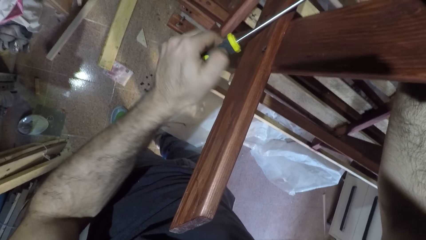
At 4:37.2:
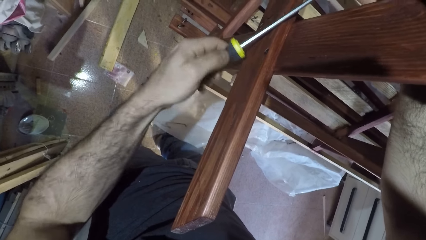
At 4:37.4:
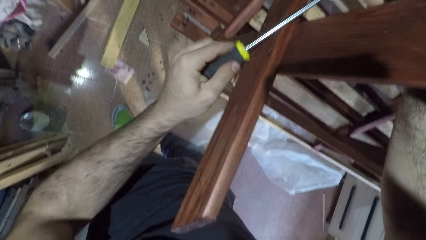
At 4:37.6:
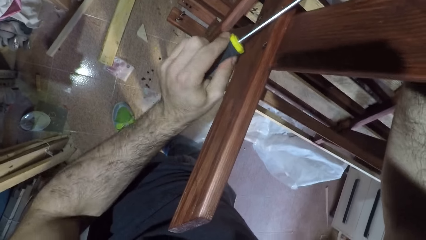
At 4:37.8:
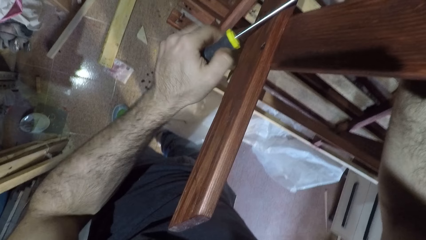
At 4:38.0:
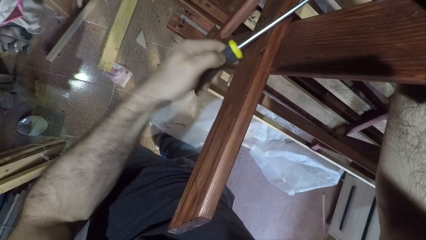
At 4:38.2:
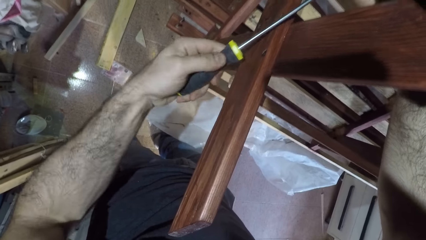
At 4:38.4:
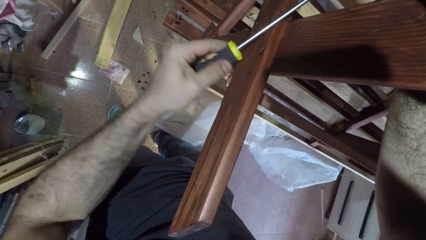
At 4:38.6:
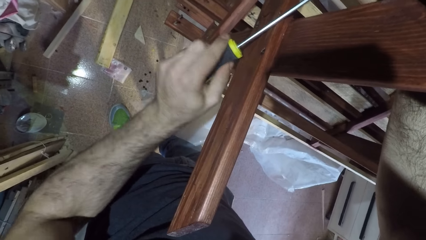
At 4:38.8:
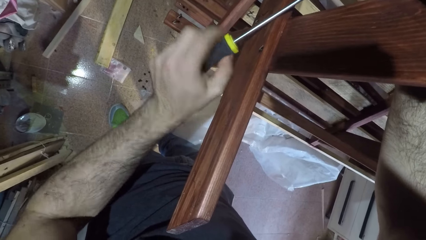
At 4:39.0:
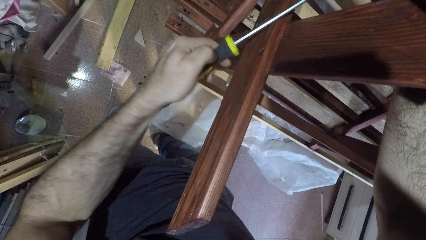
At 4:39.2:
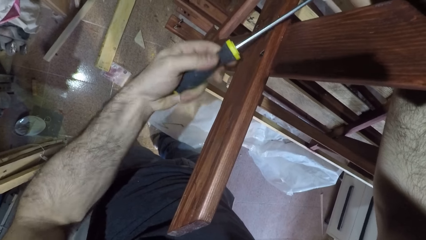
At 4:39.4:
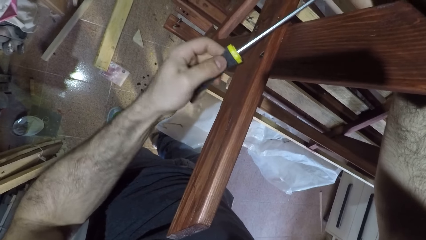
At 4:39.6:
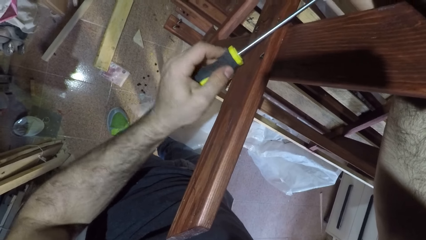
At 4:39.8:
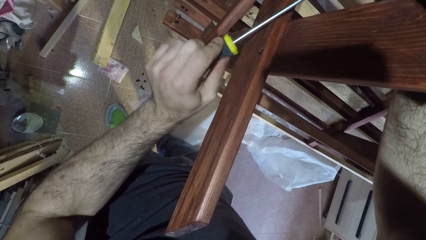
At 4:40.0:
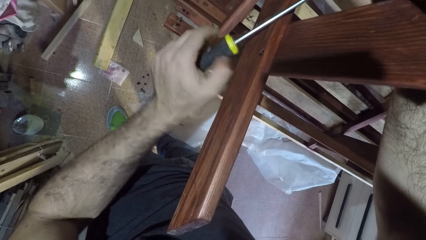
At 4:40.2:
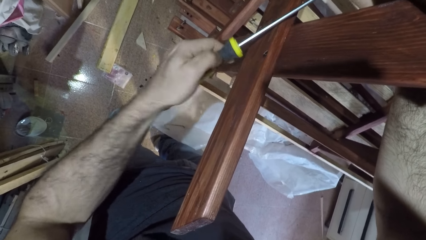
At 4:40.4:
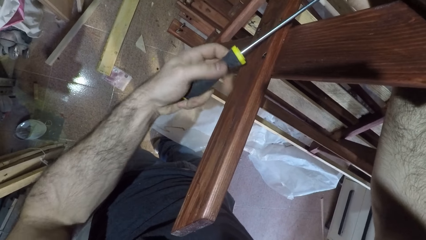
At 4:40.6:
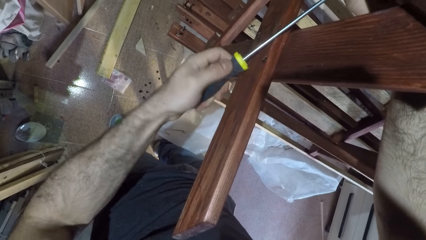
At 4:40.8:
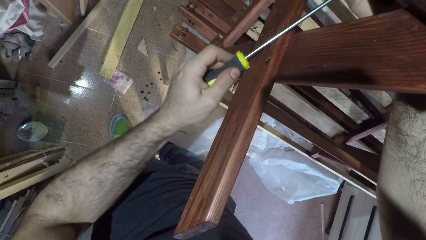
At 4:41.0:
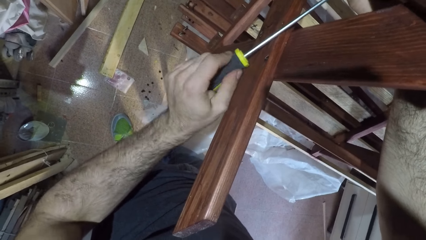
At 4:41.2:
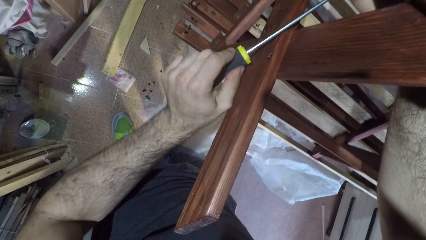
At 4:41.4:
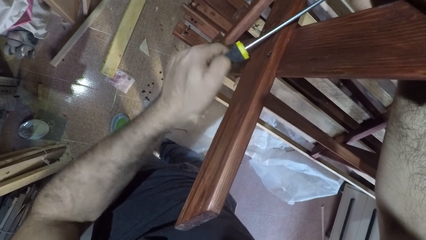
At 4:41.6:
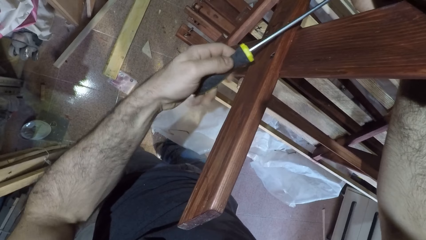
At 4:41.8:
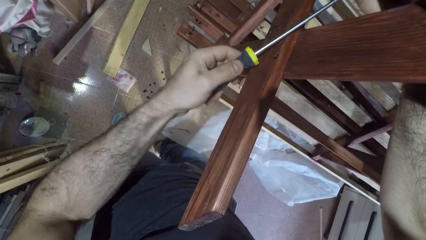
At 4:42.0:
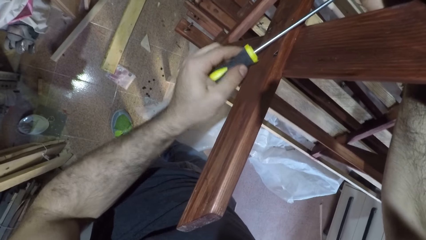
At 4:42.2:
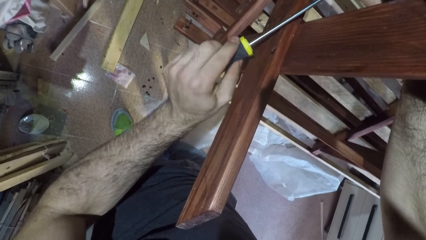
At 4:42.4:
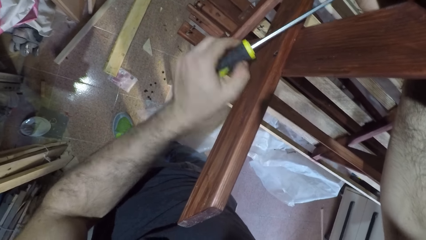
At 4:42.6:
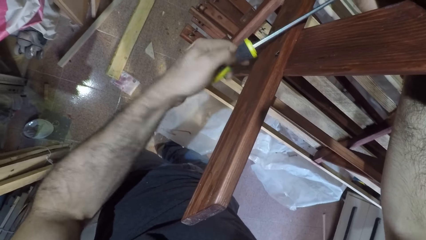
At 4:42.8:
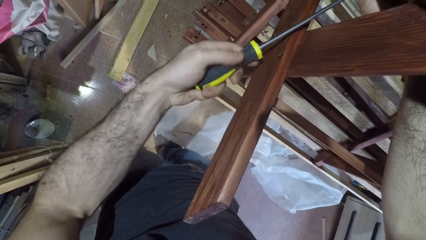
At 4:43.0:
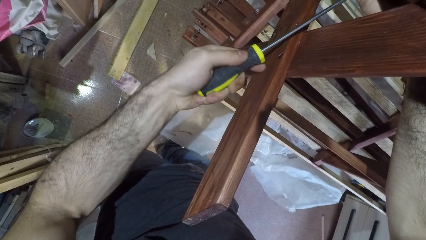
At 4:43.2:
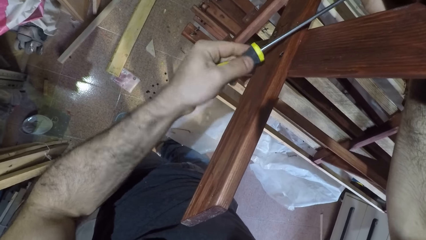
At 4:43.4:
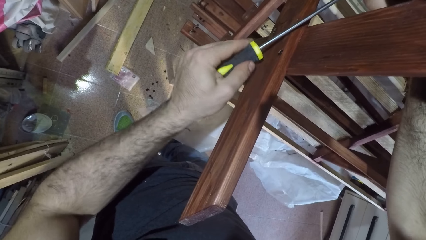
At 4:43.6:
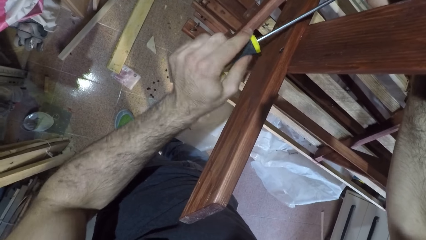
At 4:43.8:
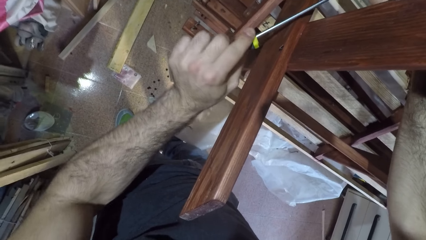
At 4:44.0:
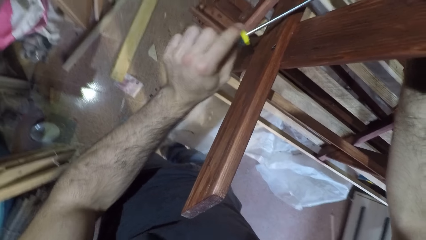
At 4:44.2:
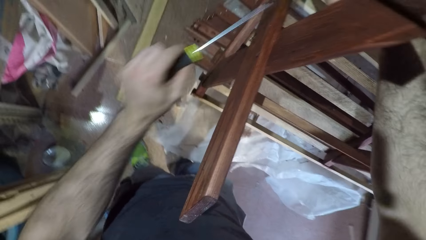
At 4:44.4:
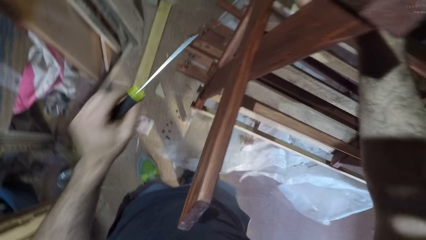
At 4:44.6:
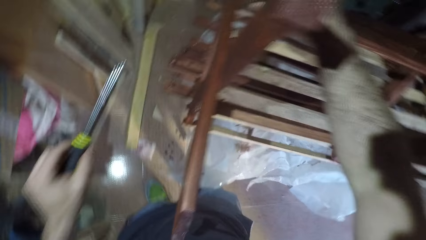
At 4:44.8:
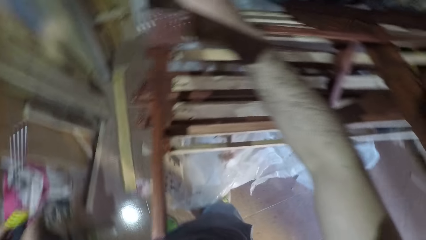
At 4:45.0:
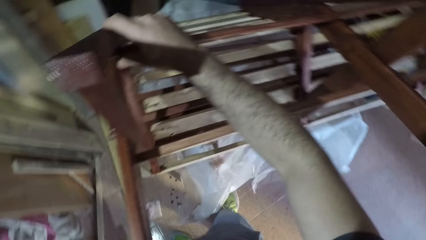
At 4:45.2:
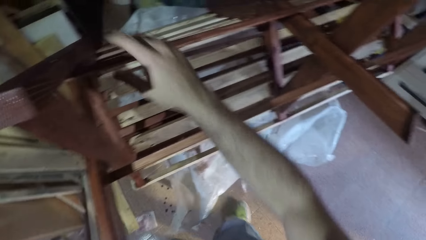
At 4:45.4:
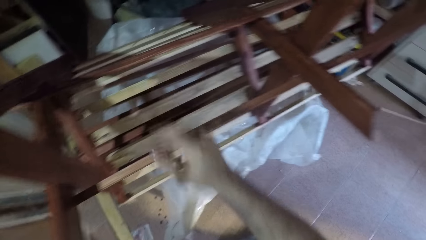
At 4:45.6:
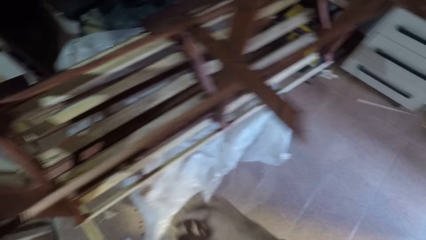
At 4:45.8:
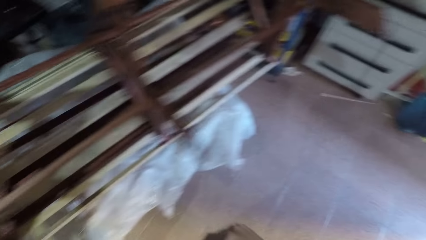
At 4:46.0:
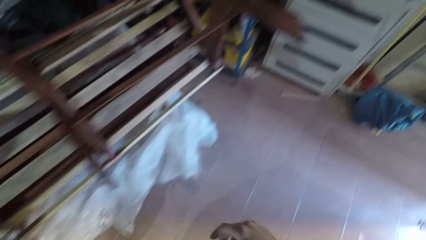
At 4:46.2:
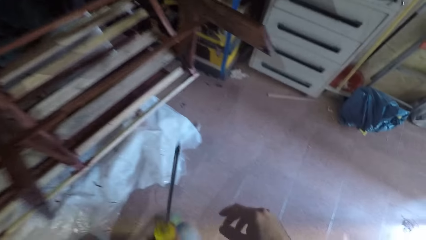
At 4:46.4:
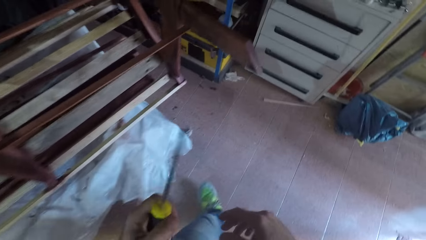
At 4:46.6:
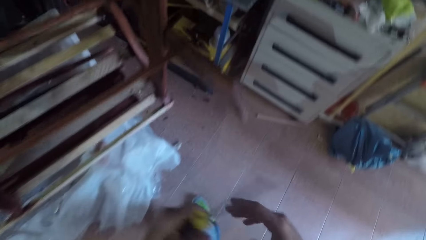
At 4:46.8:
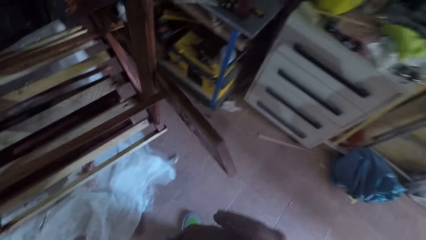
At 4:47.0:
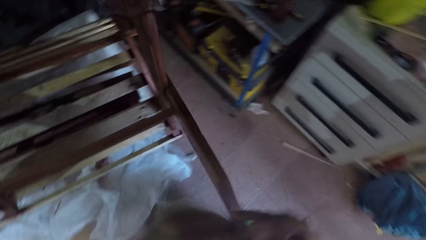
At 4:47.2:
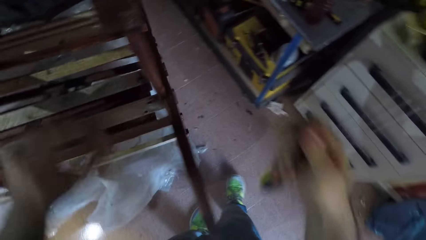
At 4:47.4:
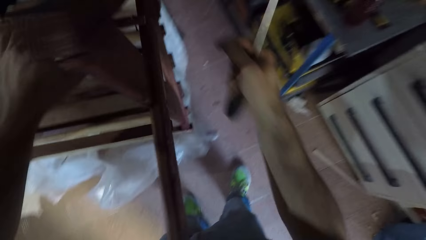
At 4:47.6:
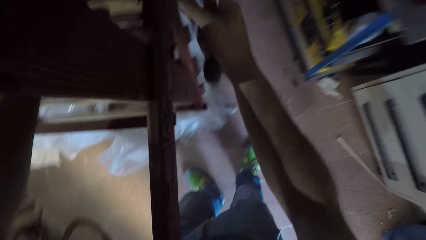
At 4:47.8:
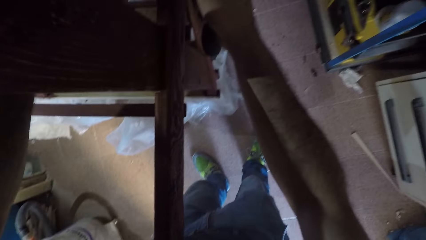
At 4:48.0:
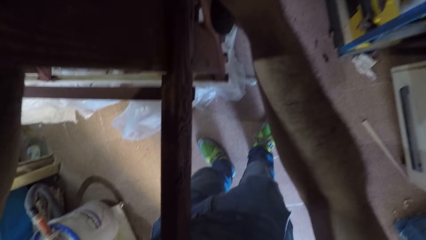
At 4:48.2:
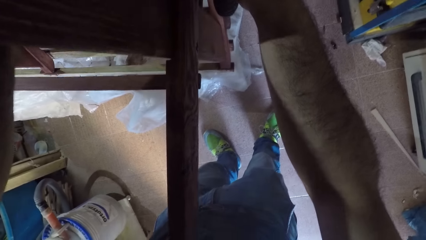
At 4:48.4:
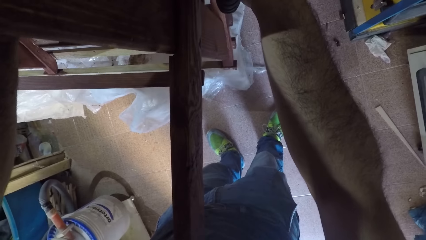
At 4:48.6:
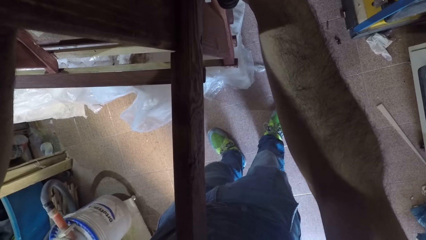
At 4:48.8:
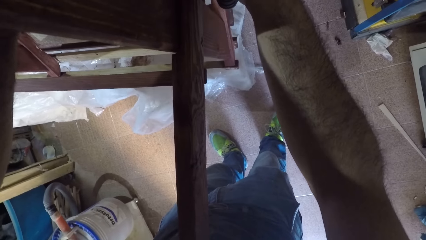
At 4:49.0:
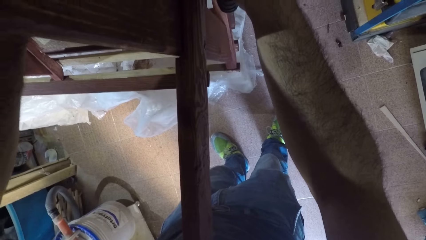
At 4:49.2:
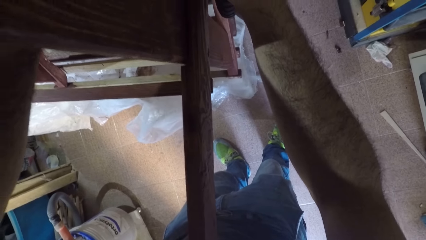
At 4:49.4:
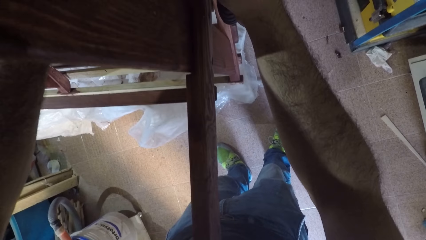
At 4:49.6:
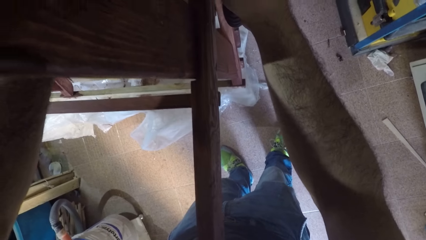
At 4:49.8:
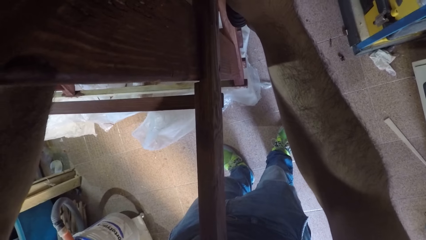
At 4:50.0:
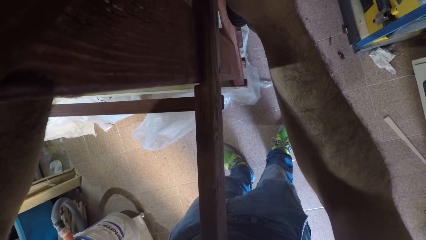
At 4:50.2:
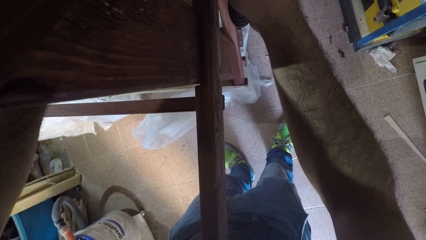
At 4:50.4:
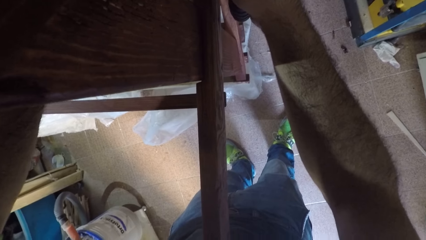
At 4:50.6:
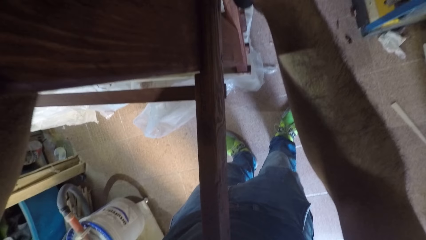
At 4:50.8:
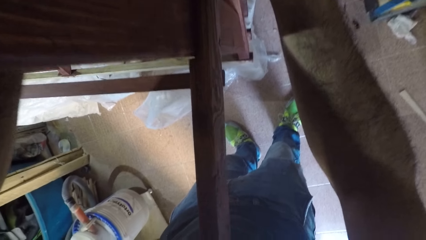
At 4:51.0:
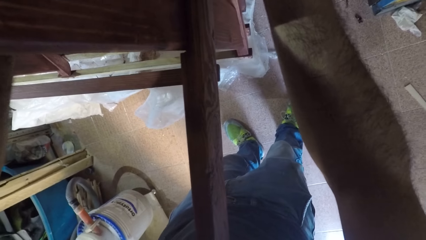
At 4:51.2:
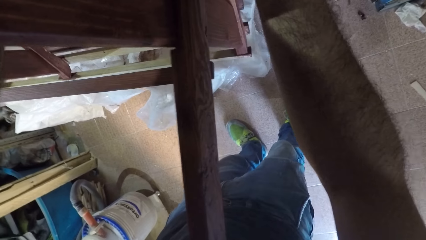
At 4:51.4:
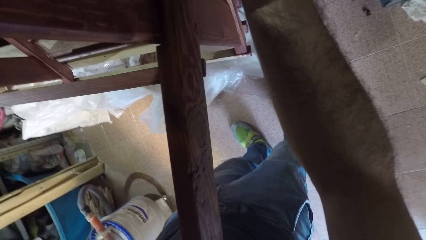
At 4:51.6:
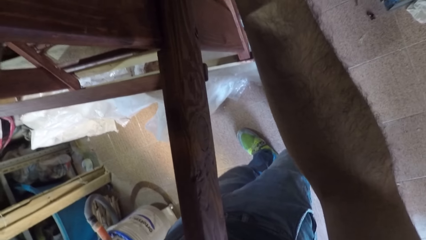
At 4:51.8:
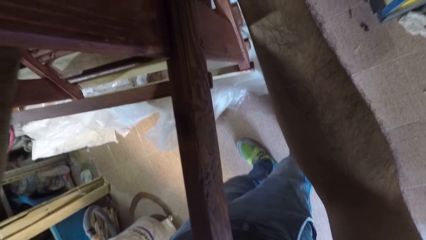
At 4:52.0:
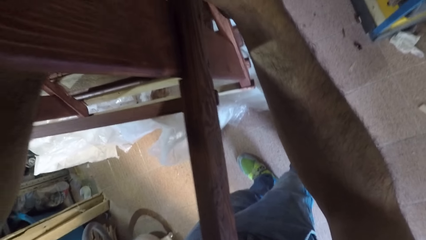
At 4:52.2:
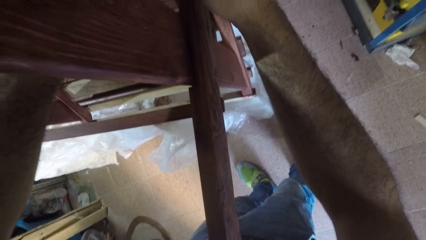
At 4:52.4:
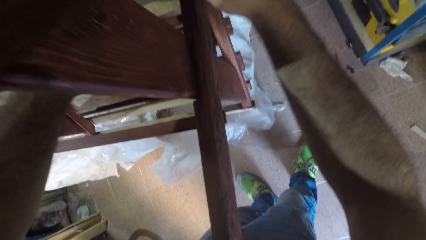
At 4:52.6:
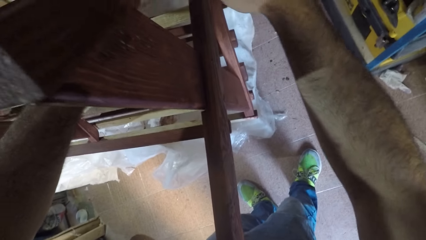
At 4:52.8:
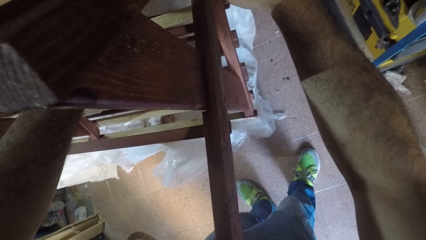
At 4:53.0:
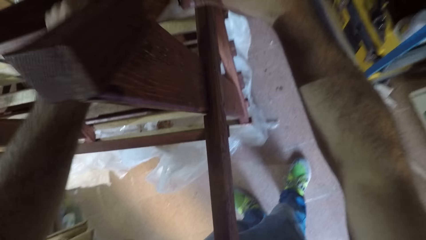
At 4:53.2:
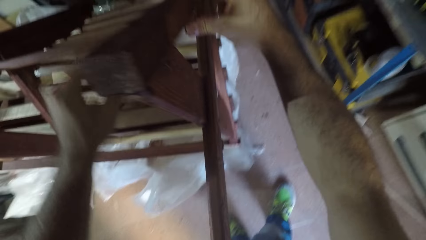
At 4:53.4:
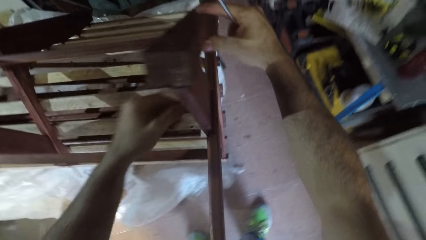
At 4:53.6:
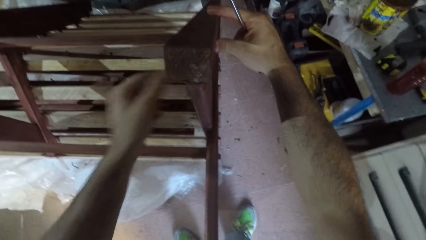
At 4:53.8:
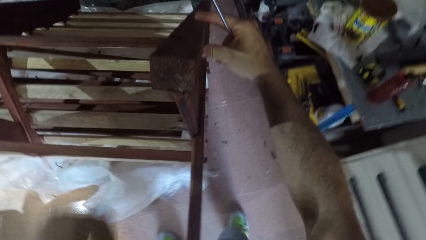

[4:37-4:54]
The camera wearer lifts the screwdriver from the frame. They walk to the right side of the furniture. They pass the screwdriver from left to right hand. They grab the furniture with both hands.
